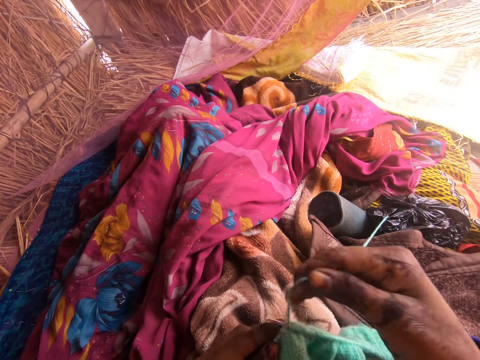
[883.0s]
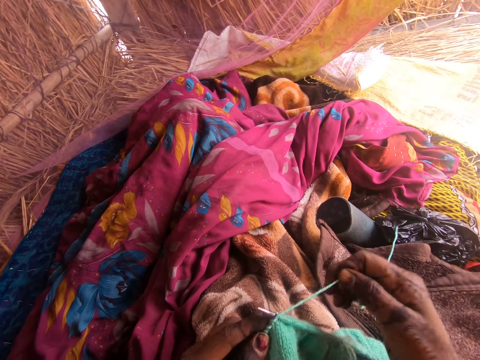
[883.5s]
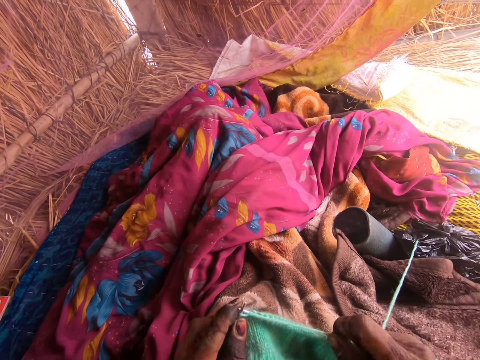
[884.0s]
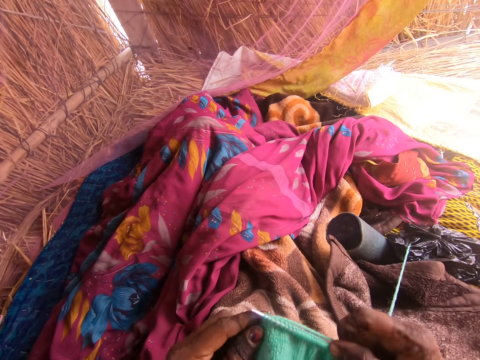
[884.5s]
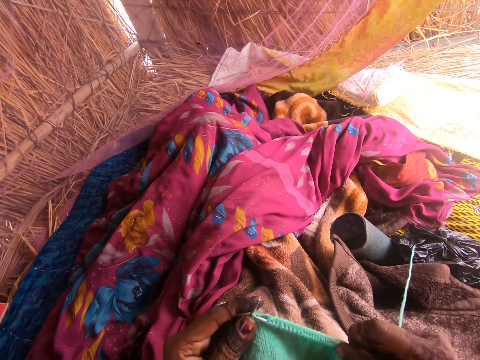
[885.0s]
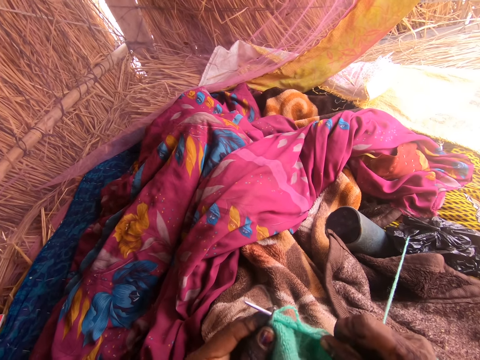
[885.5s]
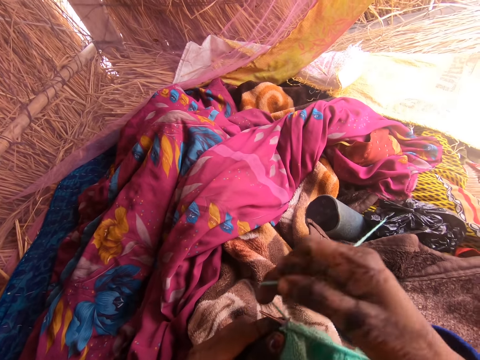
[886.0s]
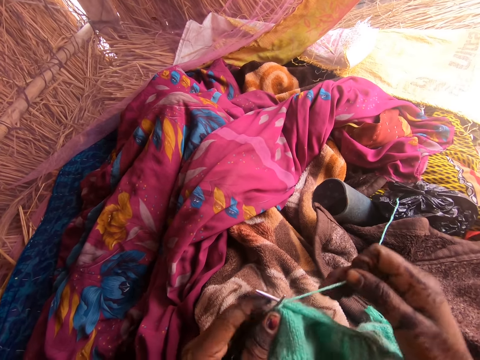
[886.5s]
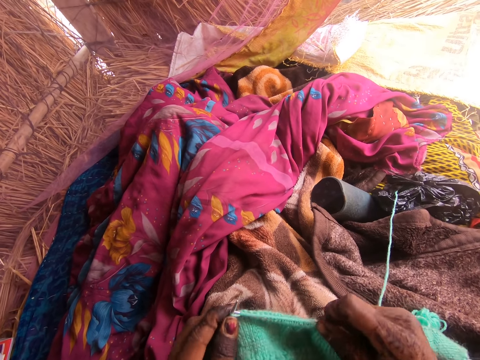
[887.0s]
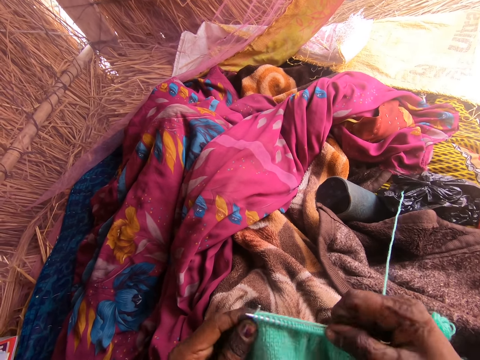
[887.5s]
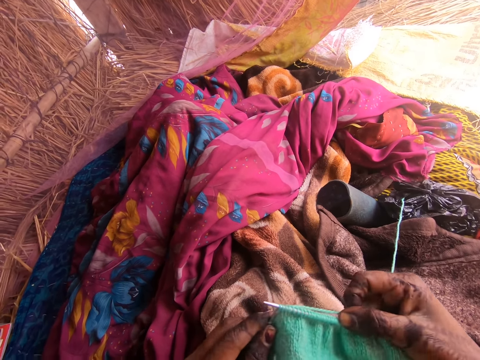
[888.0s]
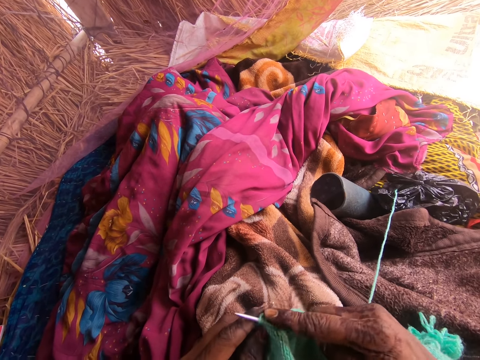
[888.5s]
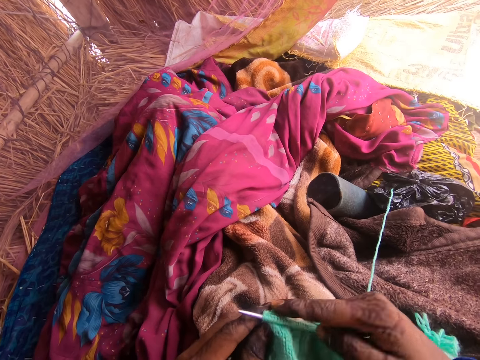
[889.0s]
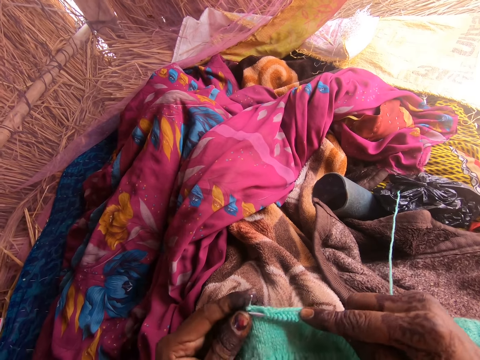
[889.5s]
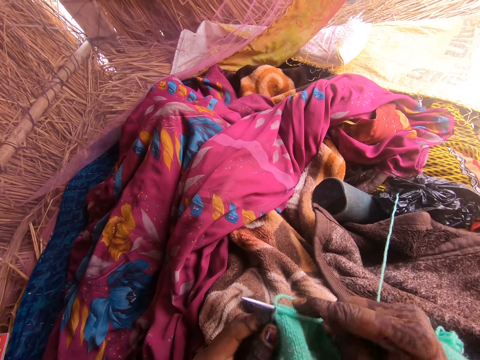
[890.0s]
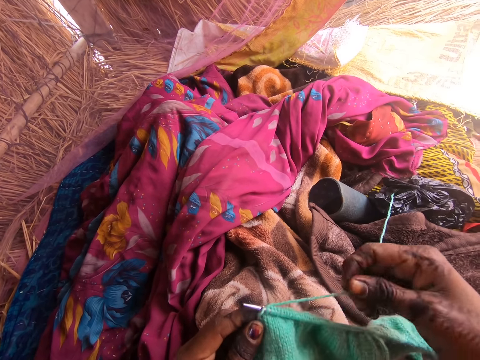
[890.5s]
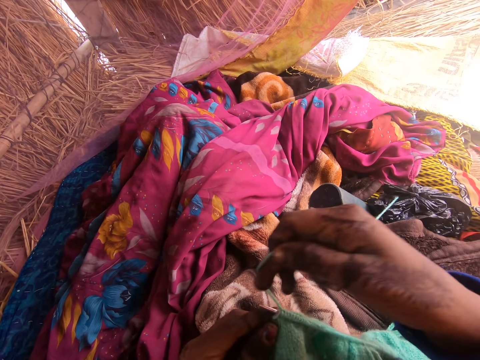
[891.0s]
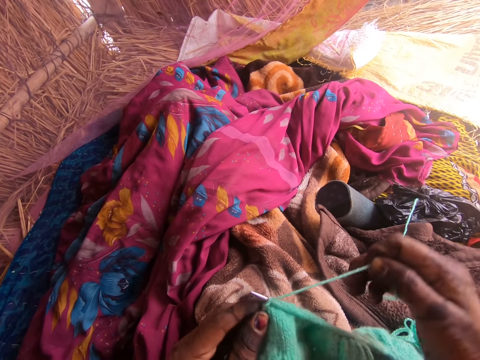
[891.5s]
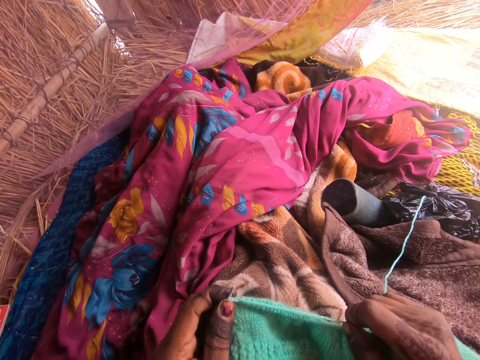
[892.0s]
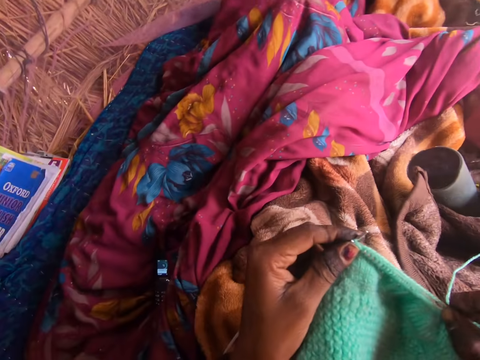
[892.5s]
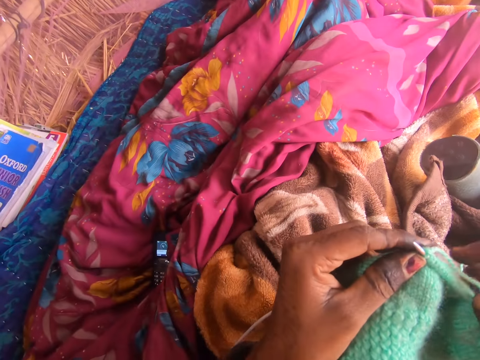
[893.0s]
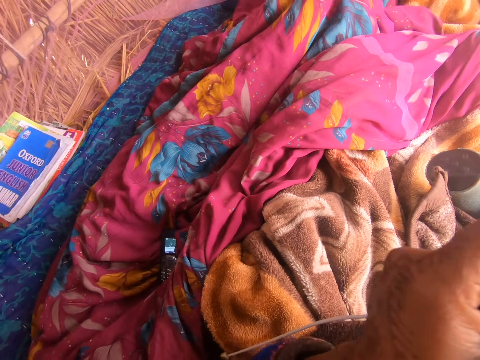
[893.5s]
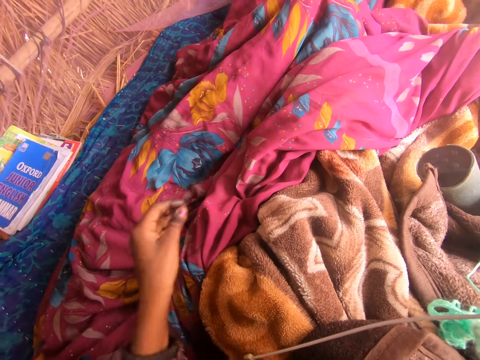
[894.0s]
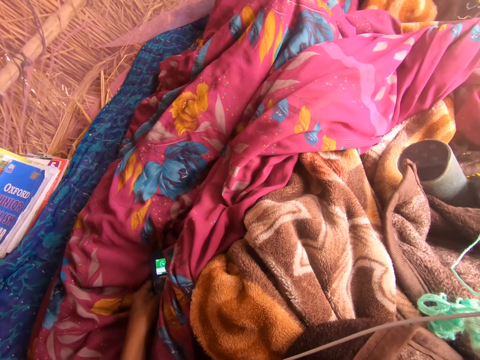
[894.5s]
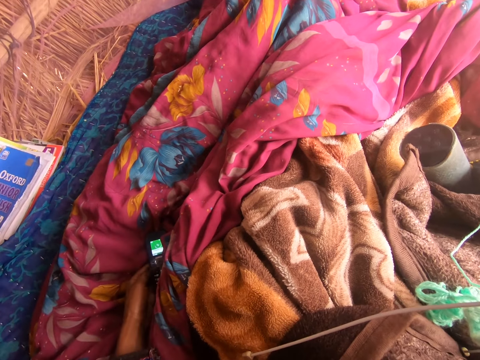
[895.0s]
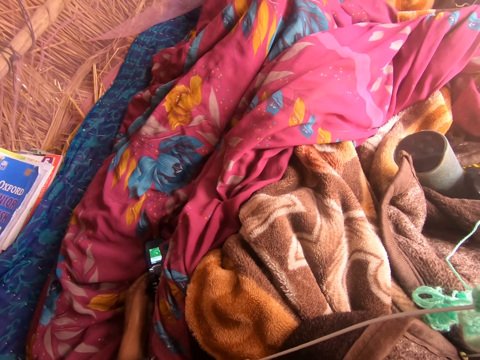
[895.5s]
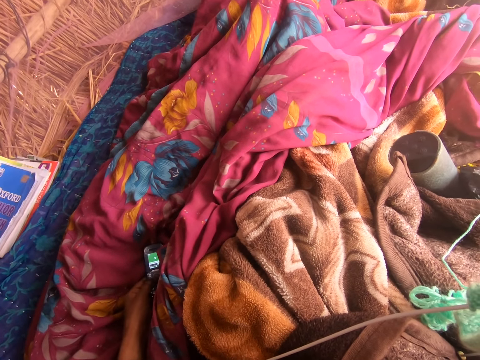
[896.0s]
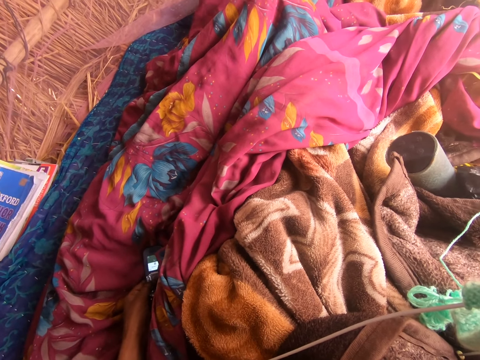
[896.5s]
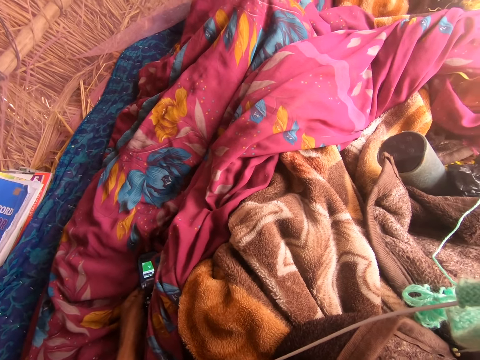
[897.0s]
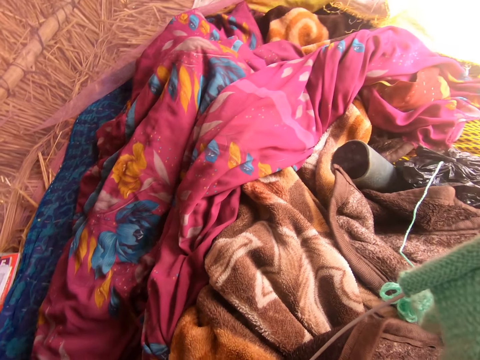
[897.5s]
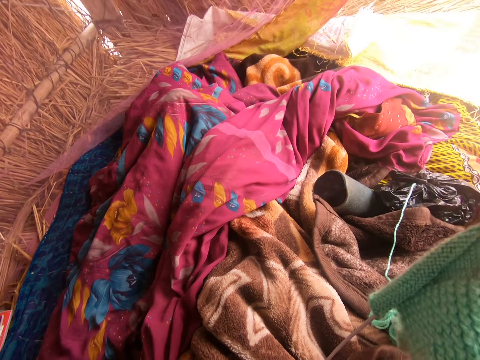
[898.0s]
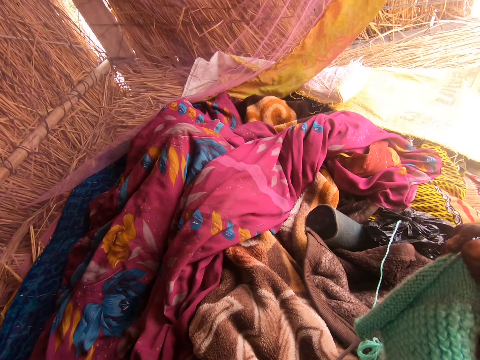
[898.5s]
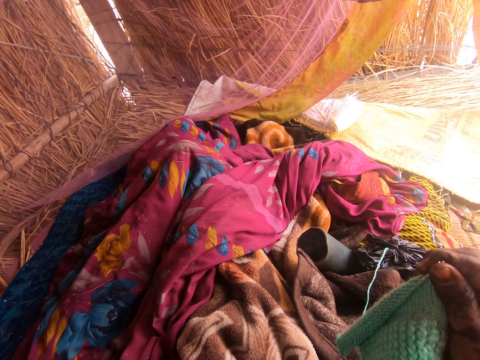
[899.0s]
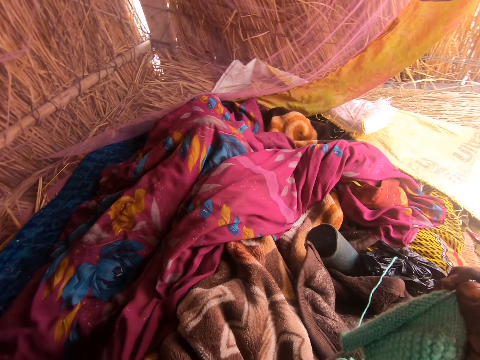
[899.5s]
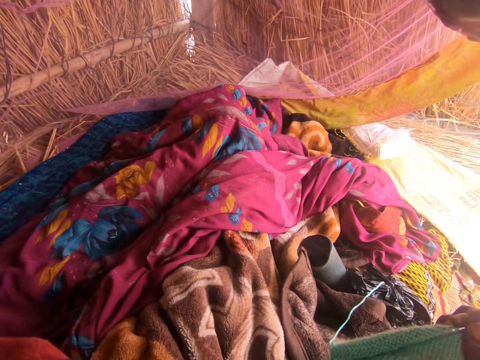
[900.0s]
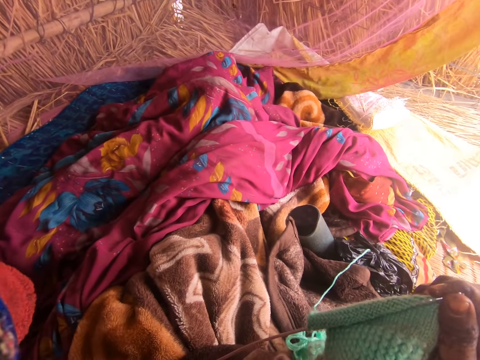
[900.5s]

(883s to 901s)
The camera wearer operates a phone on a wrapper with her right hand. She raises the hands.

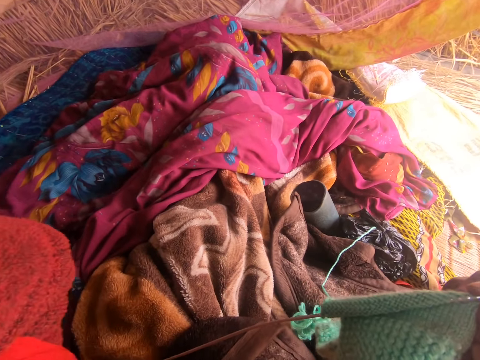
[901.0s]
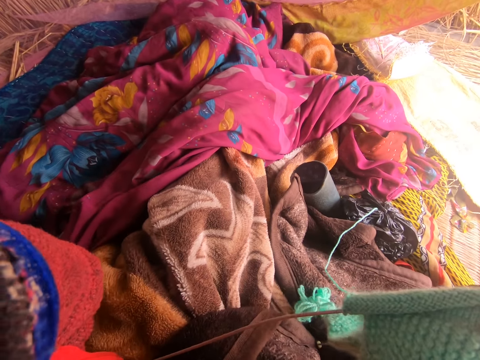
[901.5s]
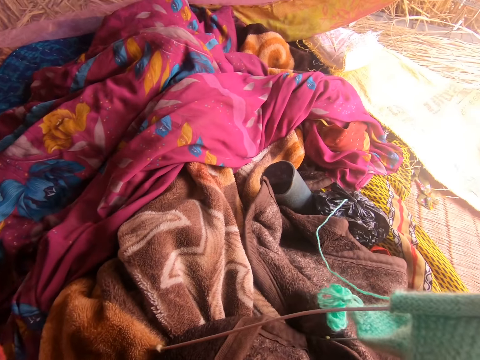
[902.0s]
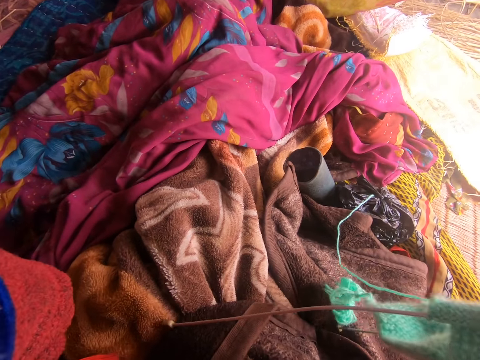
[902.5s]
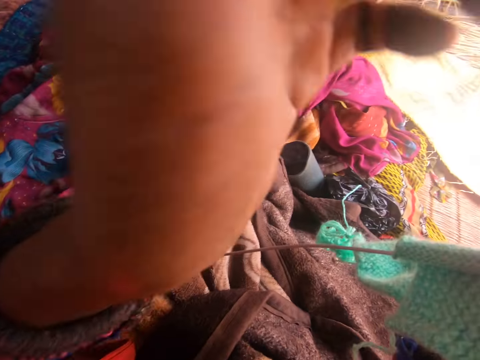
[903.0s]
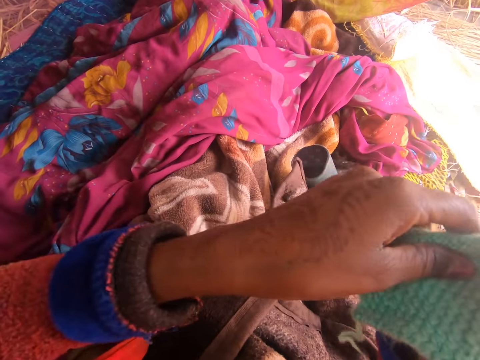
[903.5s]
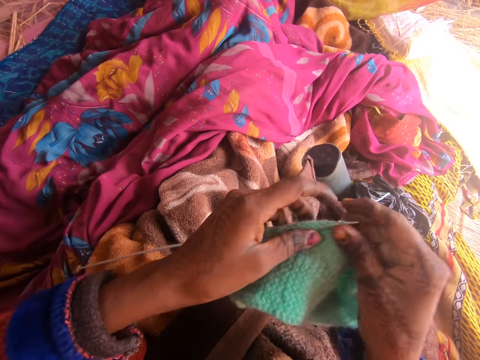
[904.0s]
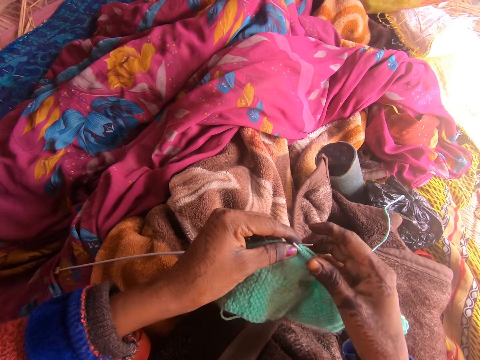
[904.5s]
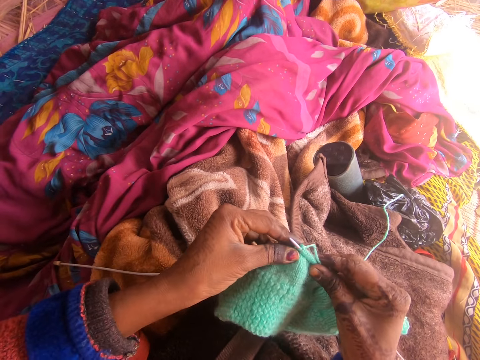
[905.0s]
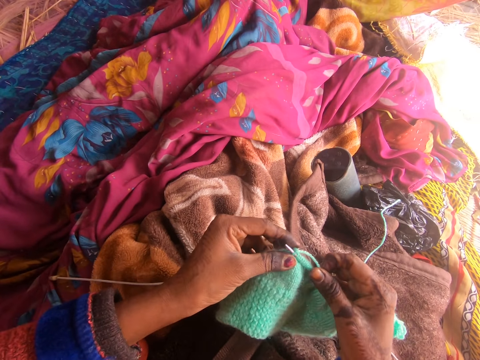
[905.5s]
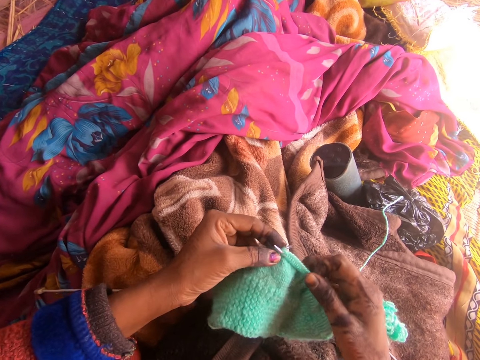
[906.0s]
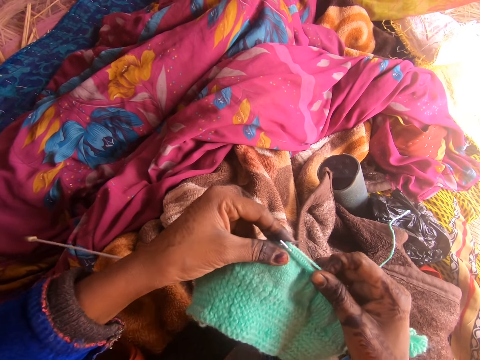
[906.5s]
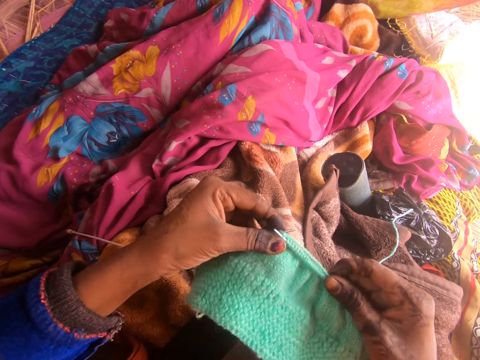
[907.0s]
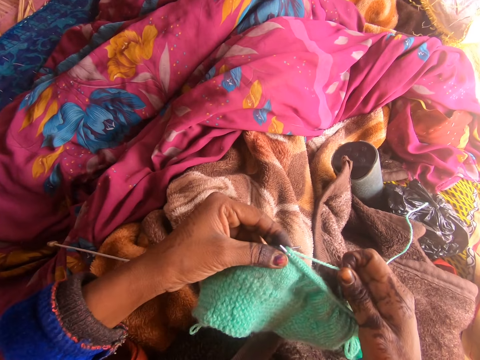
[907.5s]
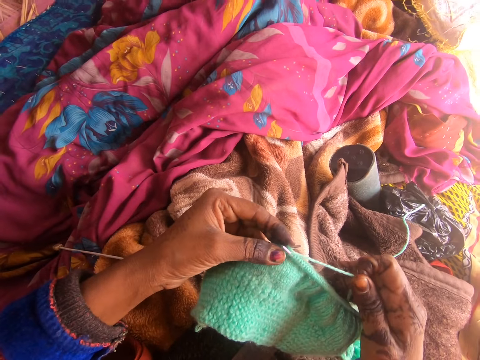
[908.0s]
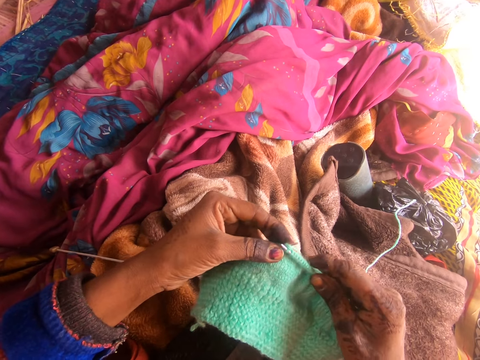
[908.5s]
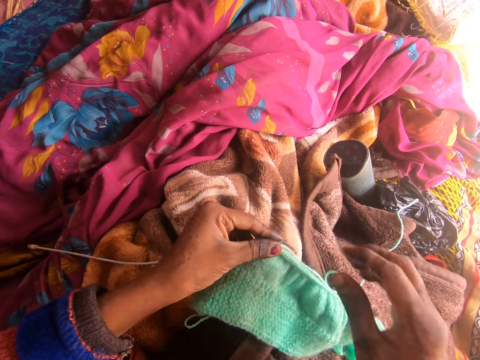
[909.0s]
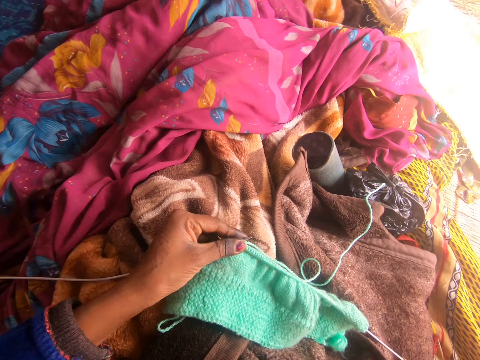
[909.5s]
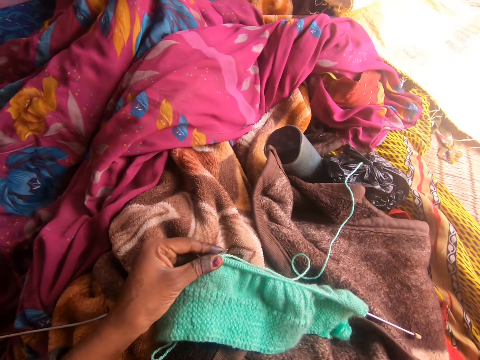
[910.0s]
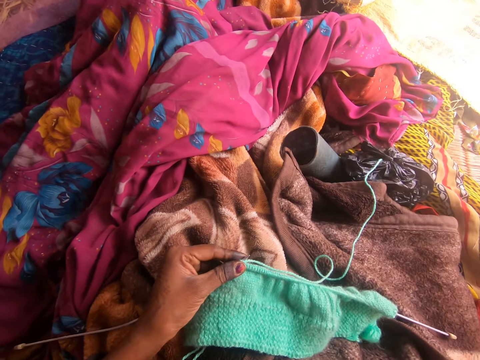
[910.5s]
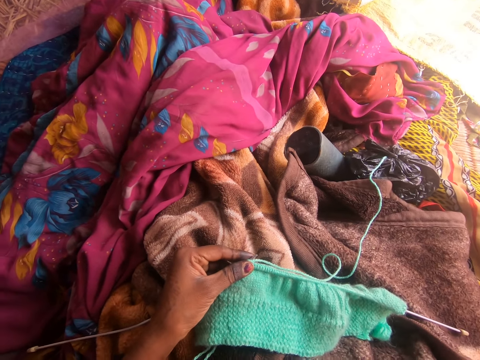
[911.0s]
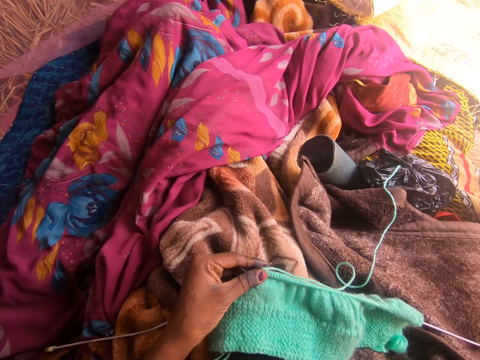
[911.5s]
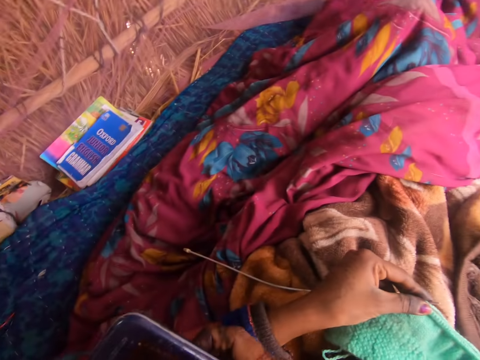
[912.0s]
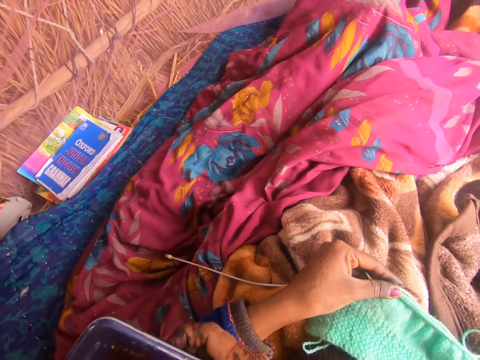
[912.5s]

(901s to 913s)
The camera wearer sews using a yarn and a crochet. They hold the yarn with both hands. They gaze around. They dial the phone.
